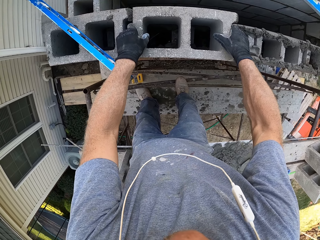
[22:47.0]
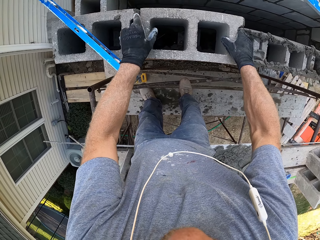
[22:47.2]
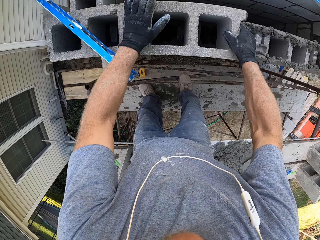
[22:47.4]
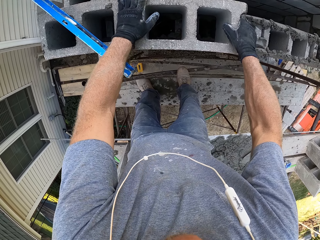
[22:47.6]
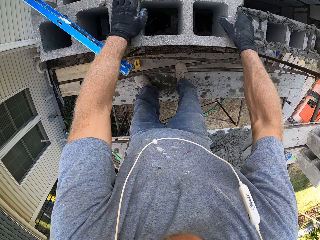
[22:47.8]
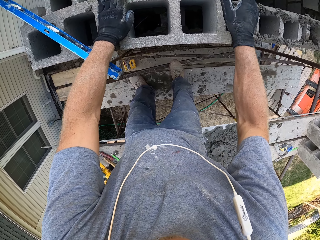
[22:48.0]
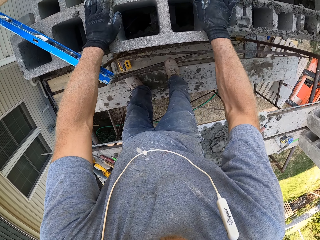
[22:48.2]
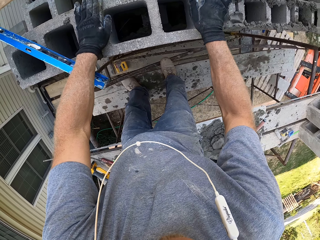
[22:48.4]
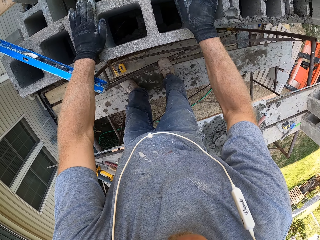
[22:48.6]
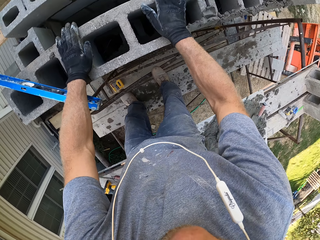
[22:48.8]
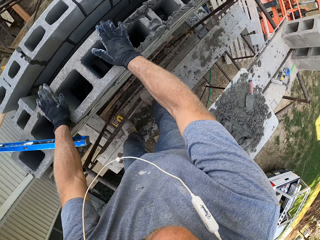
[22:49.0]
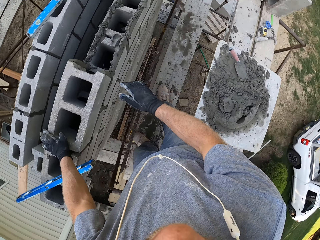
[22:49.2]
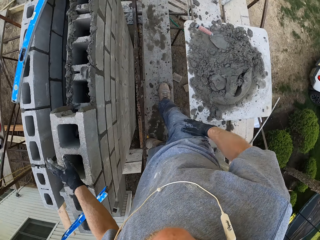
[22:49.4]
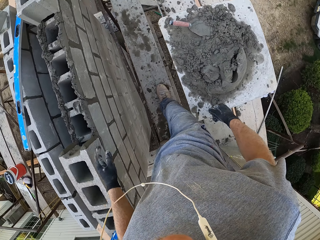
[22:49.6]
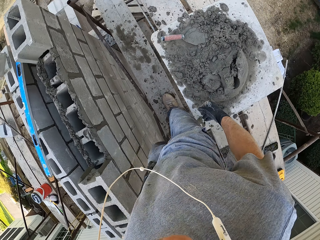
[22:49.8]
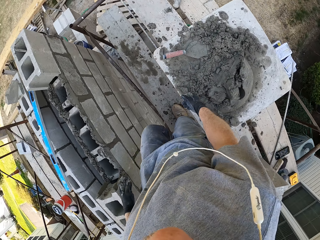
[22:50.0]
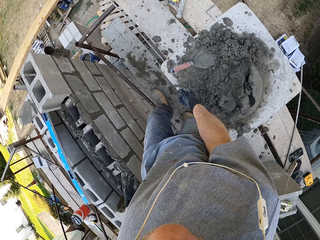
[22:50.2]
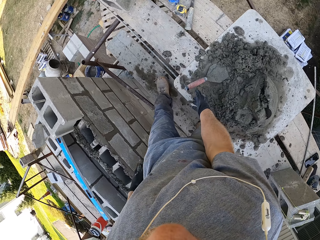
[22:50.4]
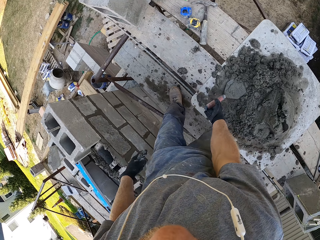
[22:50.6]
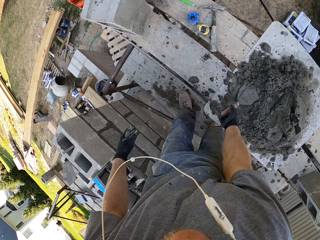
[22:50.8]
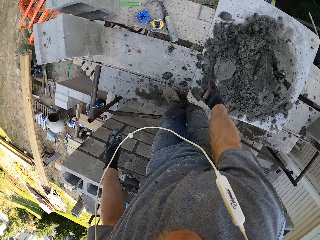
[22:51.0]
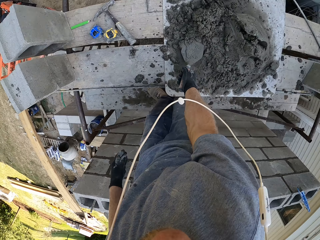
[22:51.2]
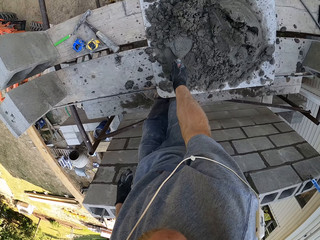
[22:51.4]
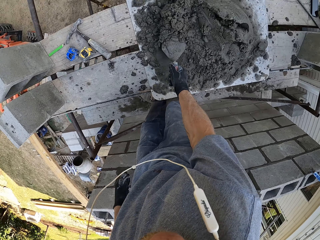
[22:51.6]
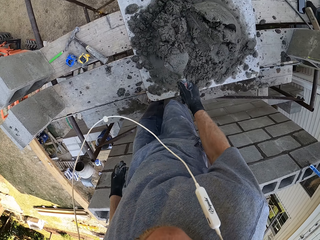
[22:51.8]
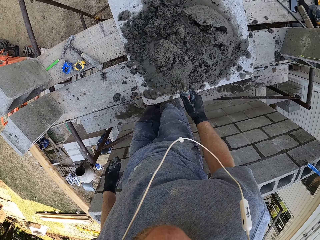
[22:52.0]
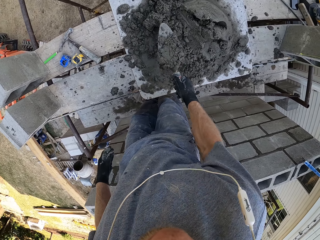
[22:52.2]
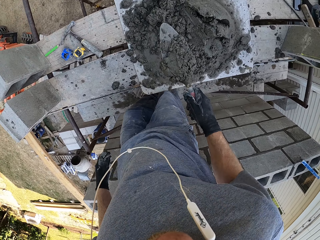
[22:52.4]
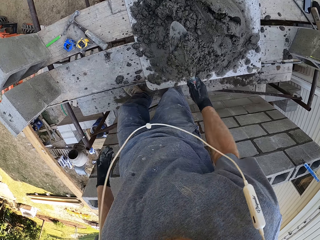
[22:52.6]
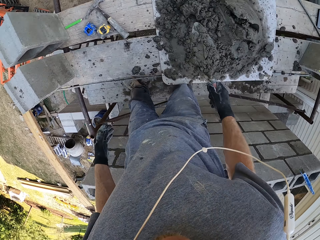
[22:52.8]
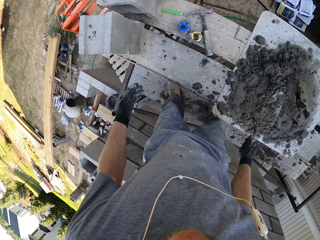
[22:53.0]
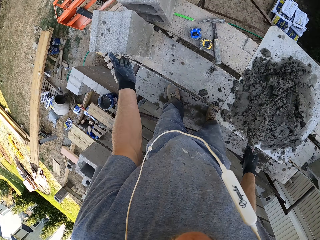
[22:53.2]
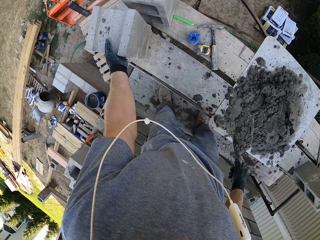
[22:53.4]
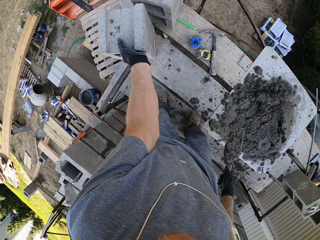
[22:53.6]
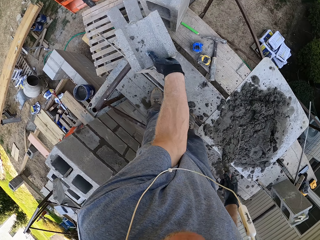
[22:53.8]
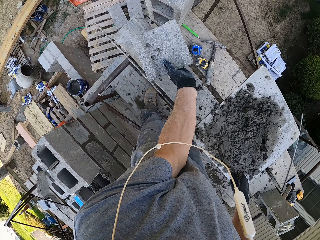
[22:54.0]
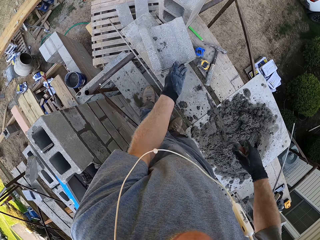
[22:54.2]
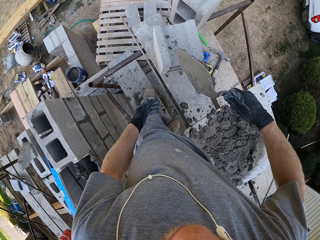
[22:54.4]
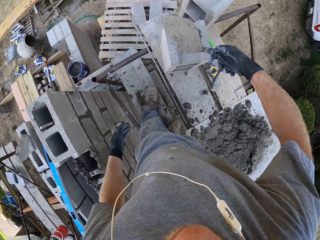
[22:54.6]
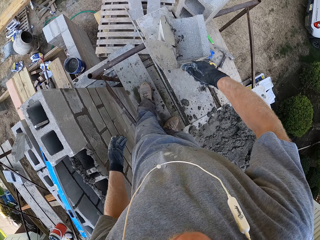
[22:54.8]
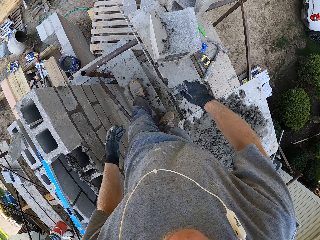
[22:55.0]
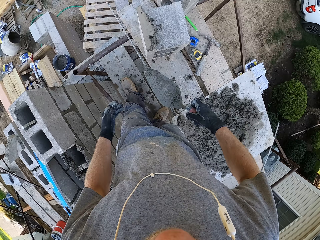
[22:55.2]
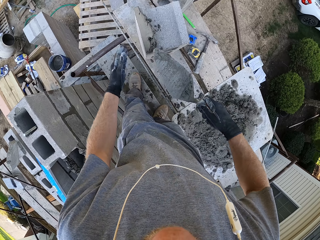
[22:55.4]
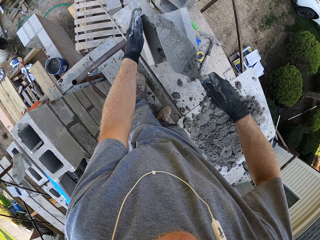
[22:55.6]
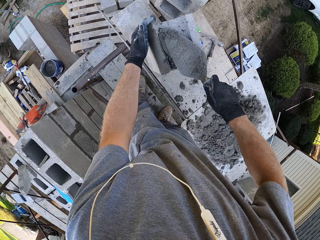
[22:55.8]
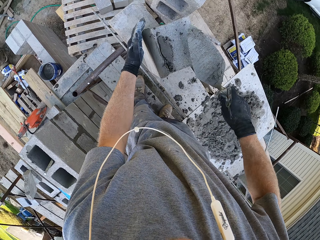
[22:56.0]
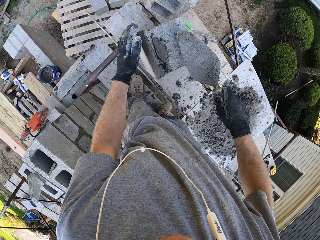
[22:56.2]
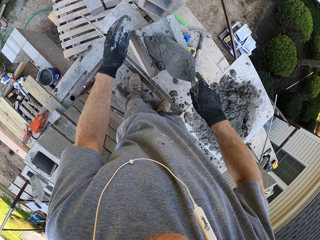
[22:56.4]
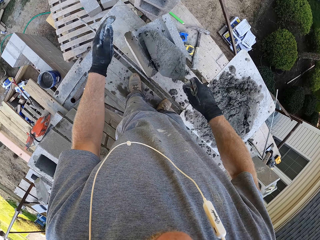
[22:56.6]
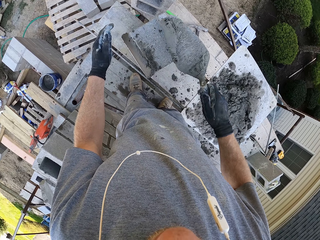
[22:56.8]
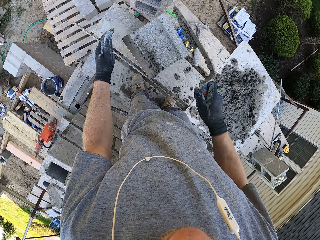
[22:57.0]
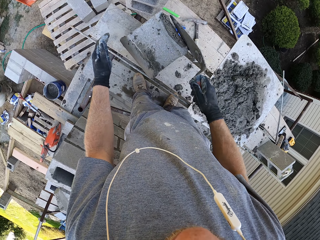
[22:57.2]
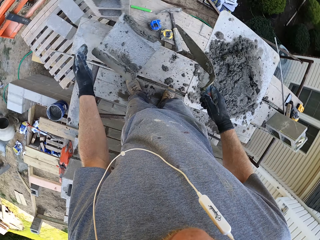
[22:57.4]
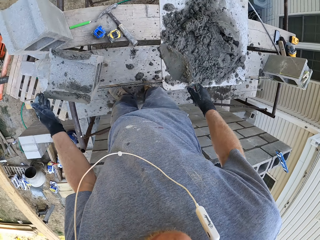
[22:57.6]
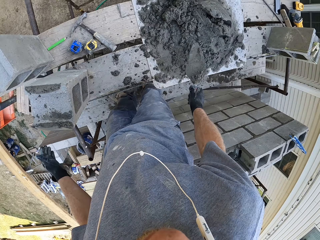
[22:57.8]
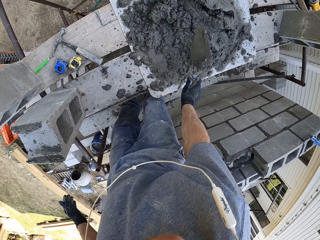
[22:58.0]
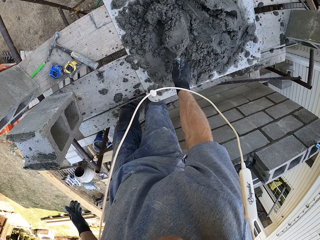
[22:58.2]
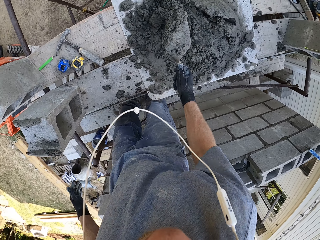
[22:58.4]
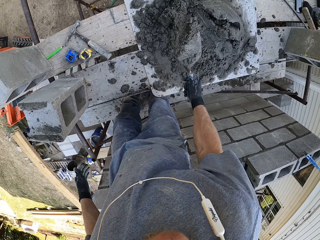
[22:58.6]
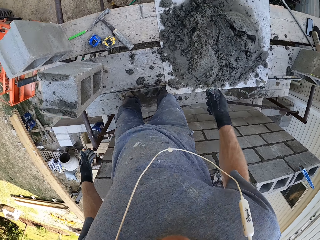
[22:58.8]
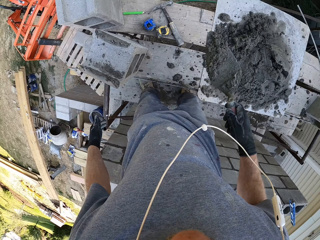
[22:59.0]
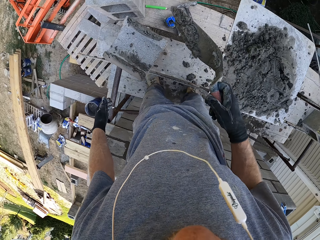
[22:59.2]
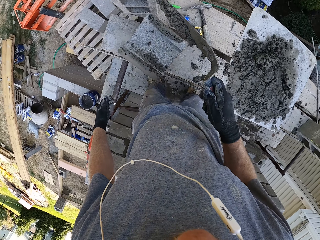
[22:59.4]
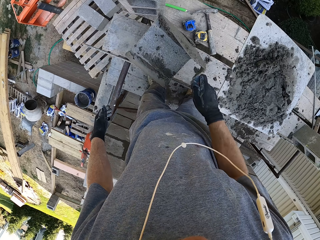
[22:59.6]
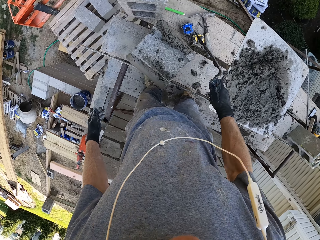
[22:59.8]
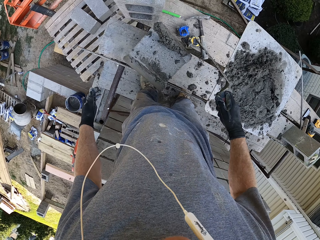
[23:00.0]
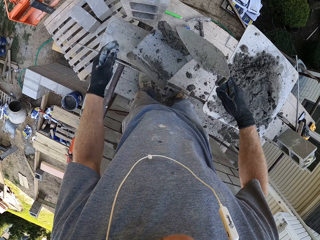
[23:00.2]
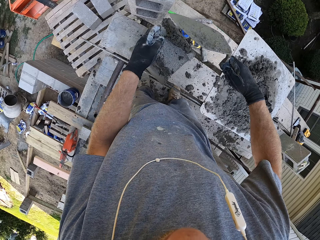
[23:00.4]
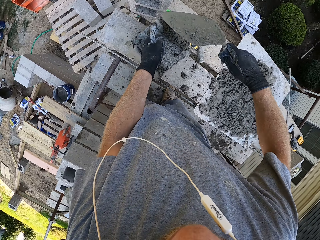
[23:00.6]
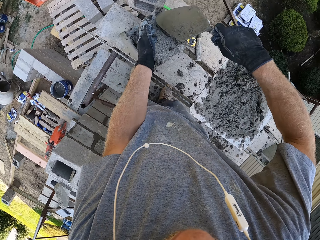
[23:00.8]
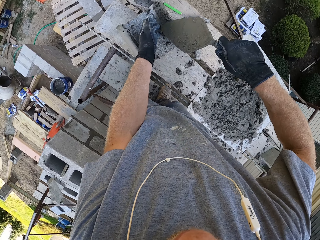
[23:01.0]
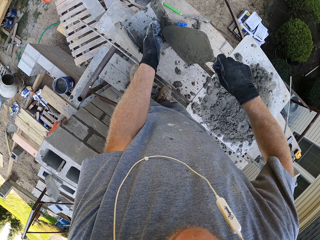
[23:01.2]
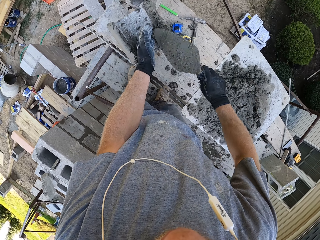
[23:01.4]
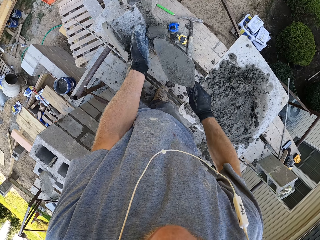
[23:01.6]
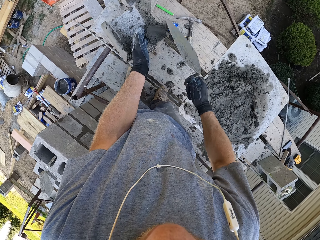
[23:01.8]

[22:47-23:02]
The camera wearer fixes the bricks. They walk back to the cement on the stand. They fix the brick. They scoop the cement on the board with a trowel. They shake the cement in the trowel. They pull the brick closer on the stand. They apply the cement in the trowel on the brick. They spread the cement on the brick. They scoop the cement on the board. They shake the cement in the trowel. They apply the cement on the brick. They spread the cement on the brick. They smoothen the cement on the bricks.

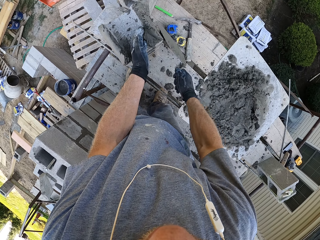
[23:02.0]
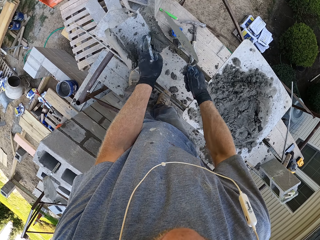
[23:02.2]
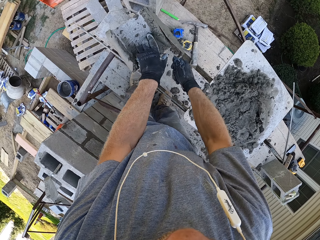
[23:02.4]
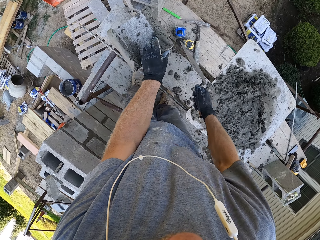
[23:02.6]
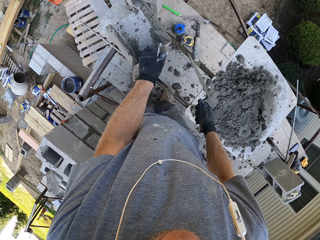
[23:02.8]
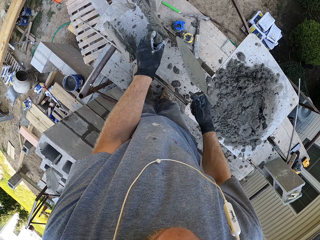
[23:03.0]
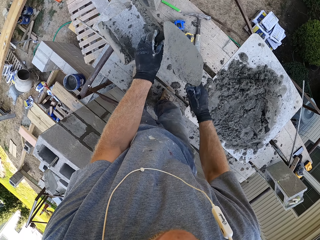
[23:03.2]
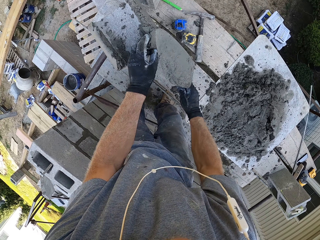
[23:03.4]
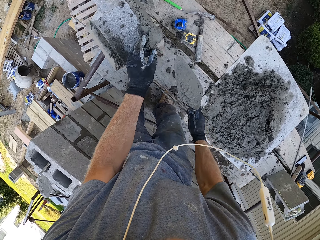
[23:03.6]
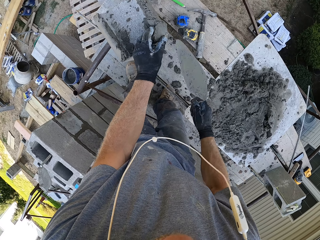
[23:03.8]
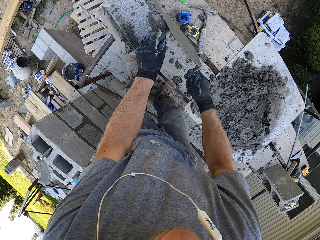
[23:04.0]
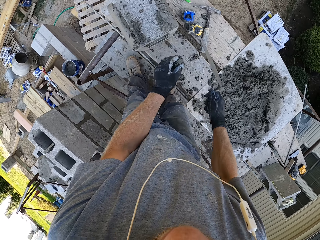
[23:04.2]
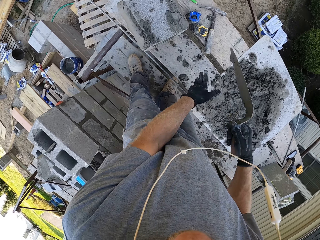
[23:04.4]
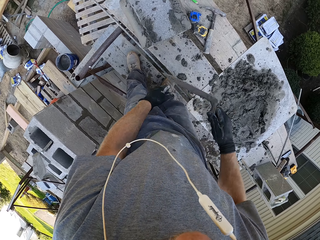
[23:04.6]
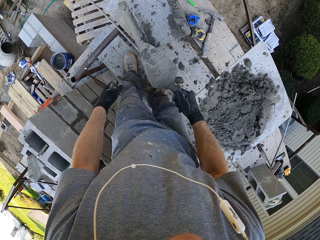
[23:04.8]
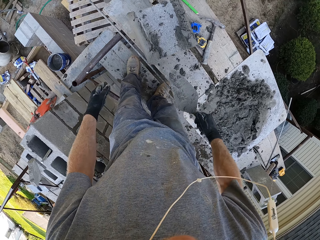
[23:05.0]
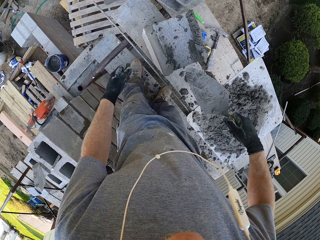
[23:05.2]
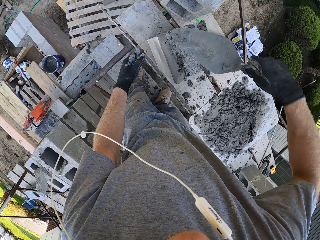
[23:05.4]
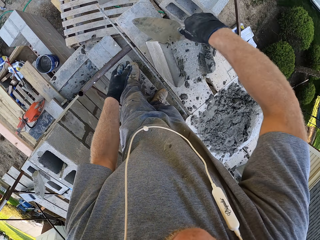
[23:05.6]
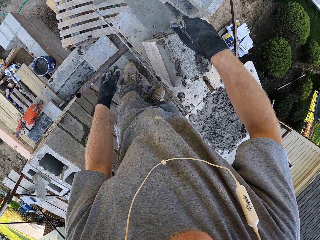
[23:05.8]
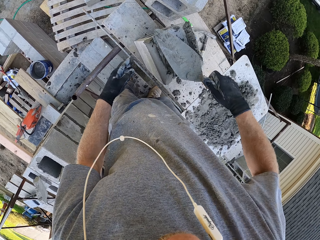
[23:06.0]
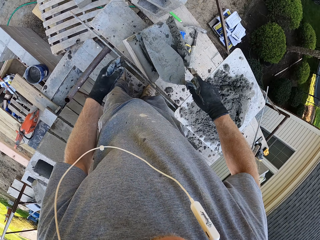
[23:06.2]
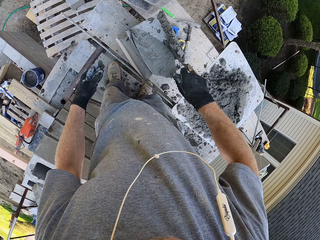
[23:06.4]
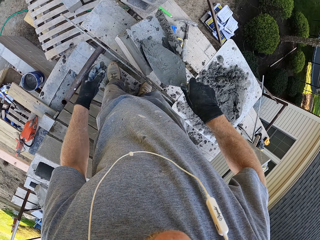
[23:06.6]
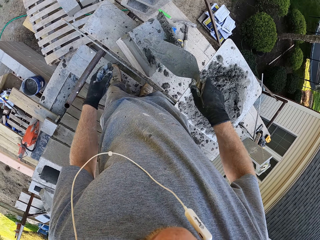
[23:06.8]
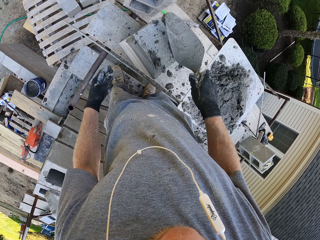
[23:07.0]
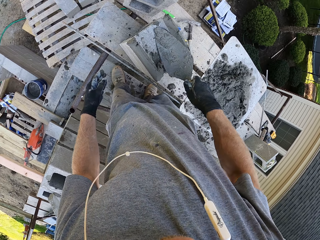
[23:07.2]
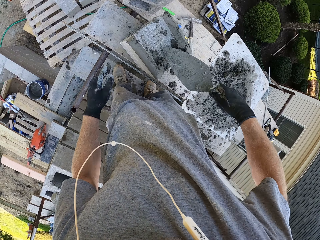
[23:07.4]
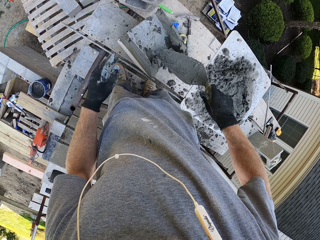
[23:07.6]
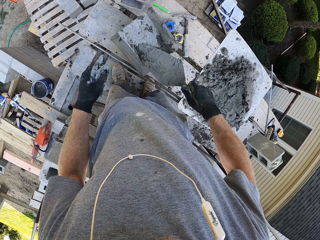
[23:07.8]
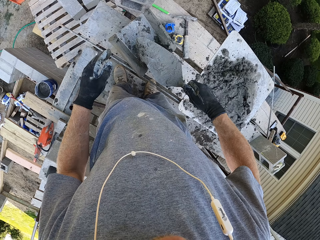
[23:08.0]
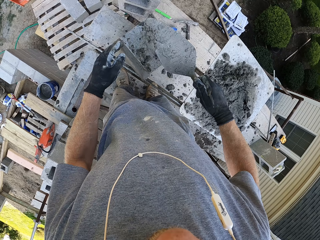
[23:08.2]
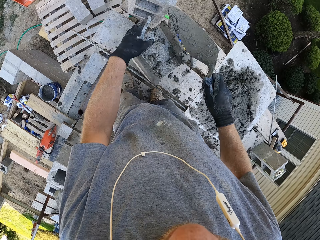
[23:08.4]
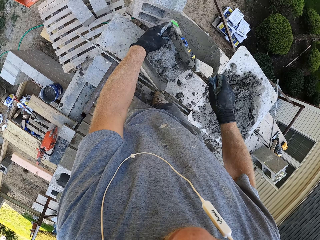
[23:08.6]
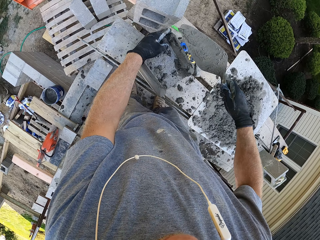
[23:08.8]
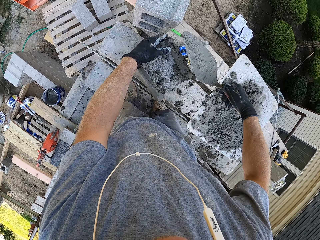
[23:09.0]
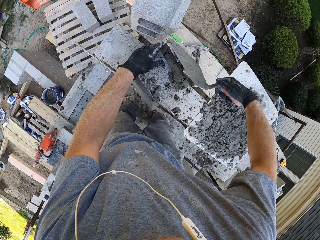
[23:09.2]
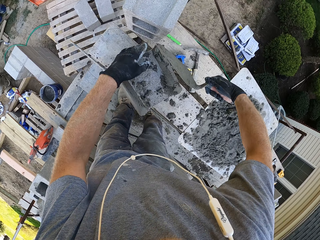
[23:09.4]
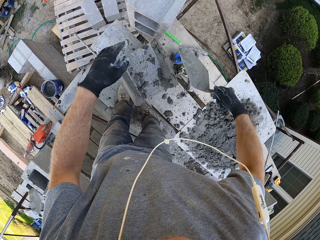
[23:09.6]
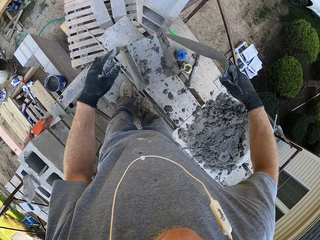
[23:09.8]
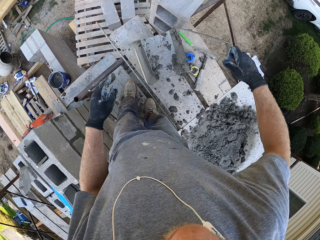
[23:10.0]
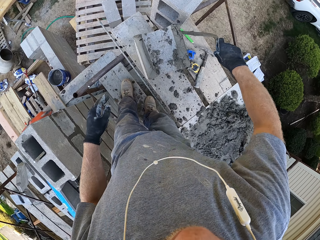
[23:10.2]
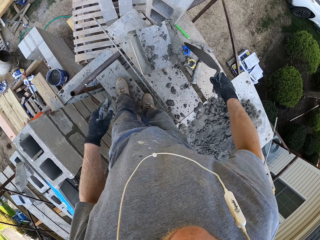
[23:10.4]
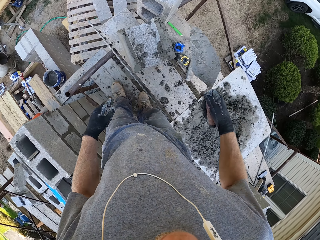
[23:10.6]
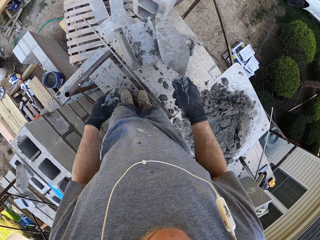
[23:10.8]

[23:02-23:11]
The camera wearer drops excess cement from the brick with a hand. They spread the cement on the brick with a trowel.
